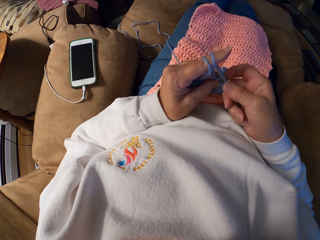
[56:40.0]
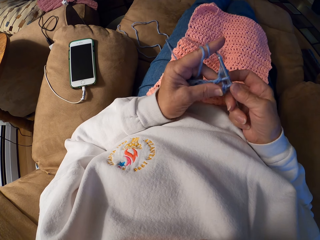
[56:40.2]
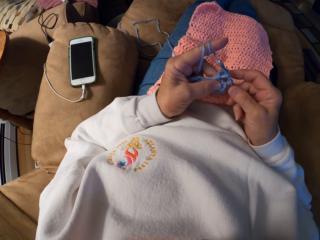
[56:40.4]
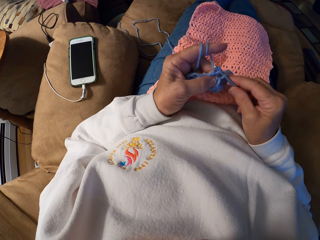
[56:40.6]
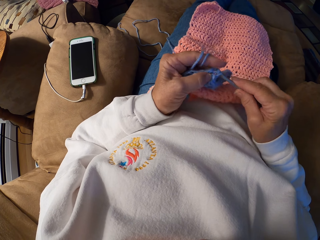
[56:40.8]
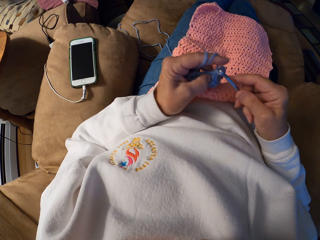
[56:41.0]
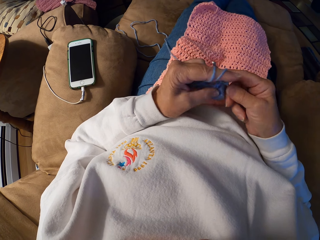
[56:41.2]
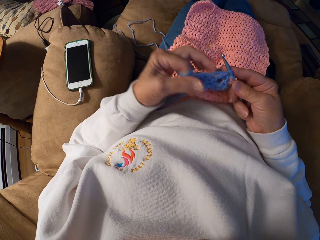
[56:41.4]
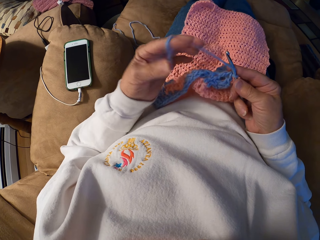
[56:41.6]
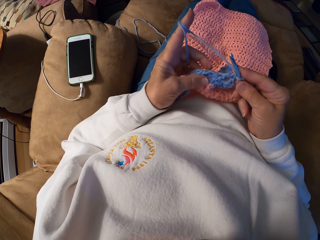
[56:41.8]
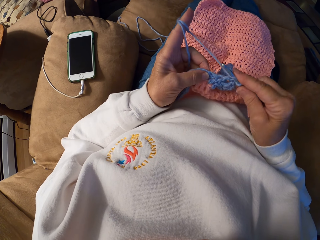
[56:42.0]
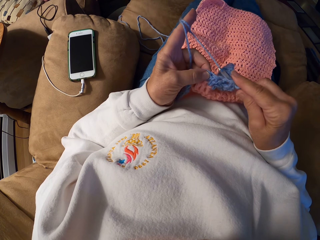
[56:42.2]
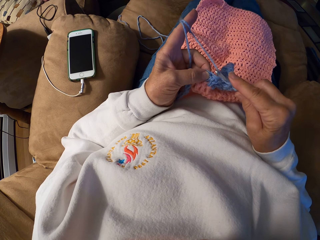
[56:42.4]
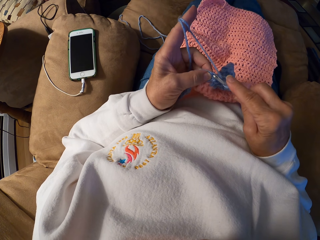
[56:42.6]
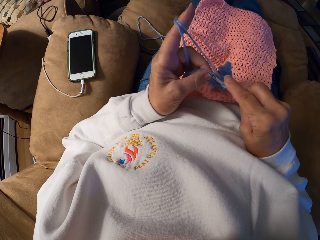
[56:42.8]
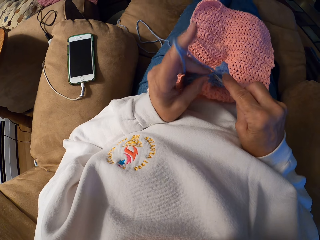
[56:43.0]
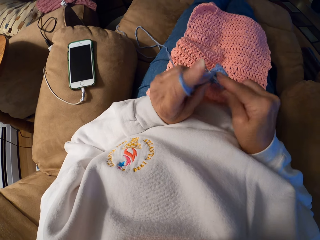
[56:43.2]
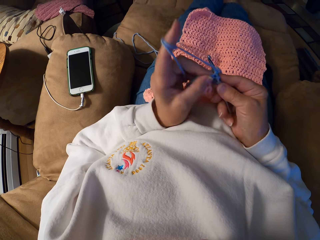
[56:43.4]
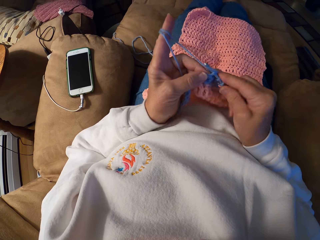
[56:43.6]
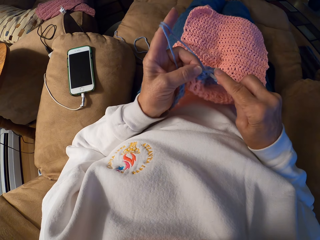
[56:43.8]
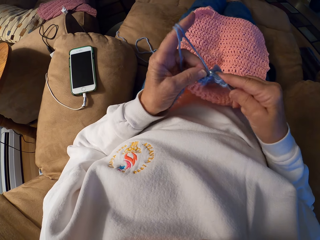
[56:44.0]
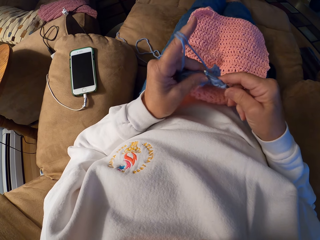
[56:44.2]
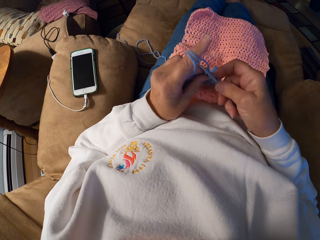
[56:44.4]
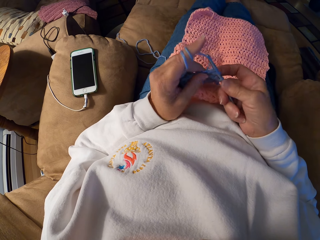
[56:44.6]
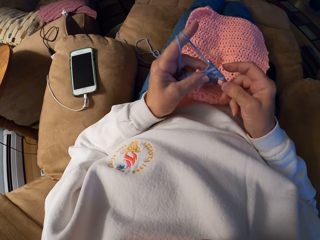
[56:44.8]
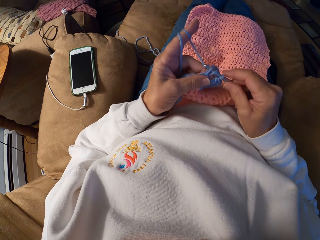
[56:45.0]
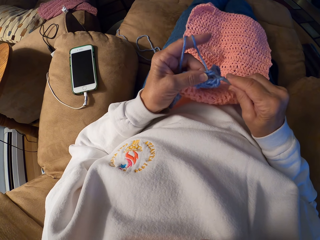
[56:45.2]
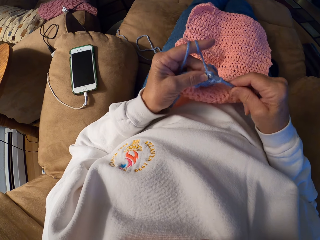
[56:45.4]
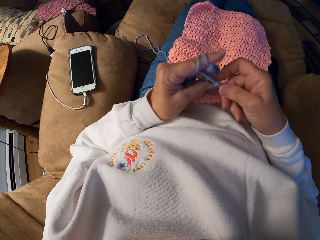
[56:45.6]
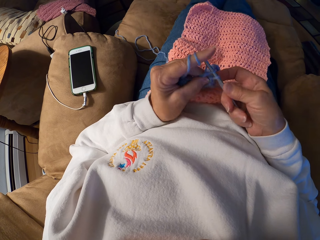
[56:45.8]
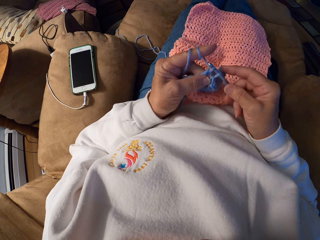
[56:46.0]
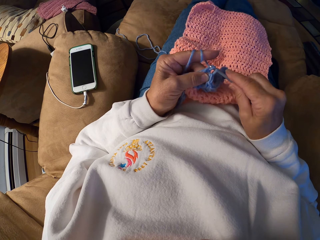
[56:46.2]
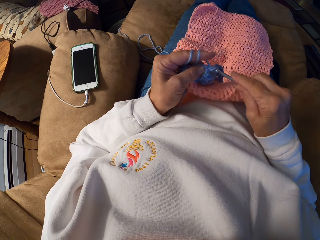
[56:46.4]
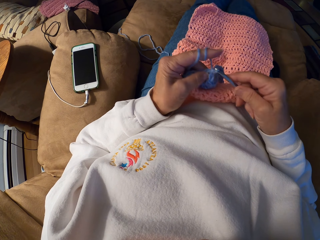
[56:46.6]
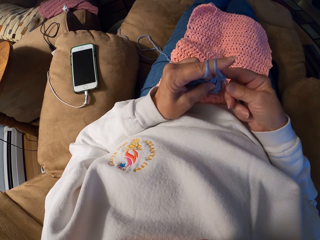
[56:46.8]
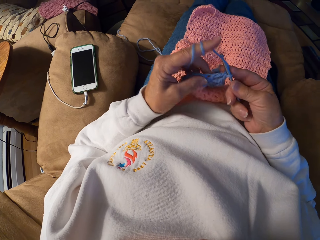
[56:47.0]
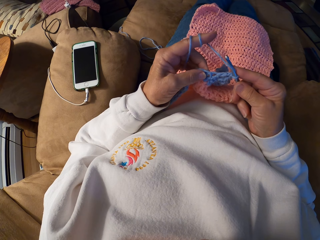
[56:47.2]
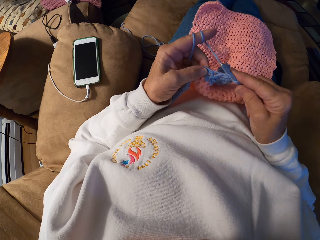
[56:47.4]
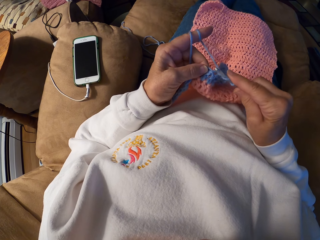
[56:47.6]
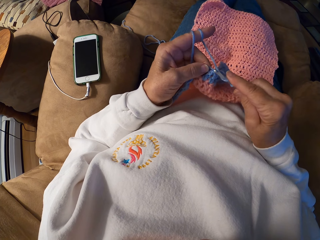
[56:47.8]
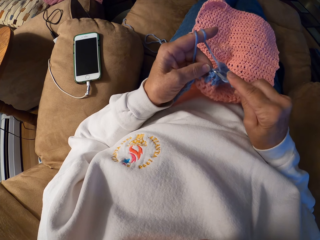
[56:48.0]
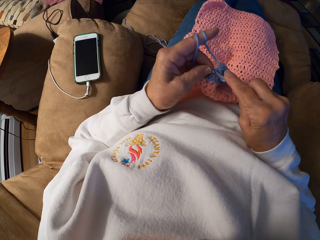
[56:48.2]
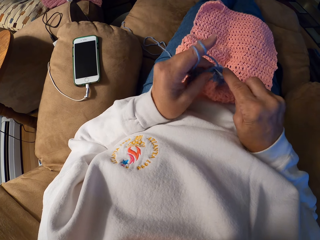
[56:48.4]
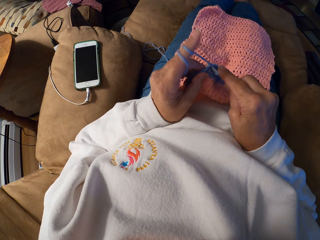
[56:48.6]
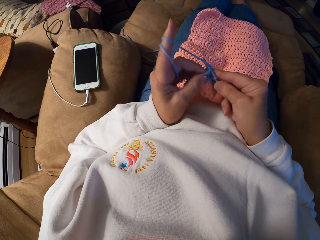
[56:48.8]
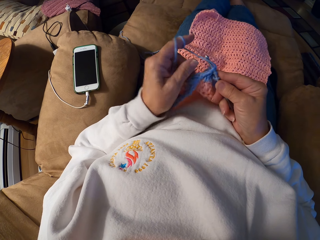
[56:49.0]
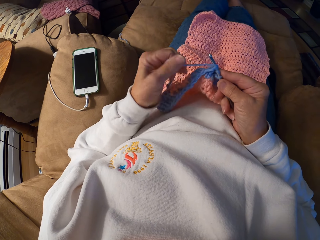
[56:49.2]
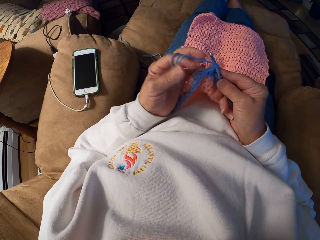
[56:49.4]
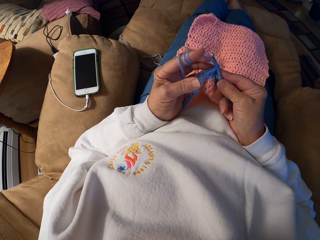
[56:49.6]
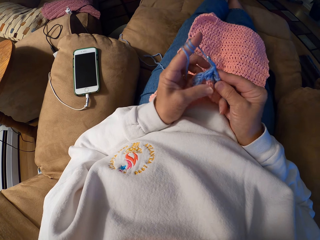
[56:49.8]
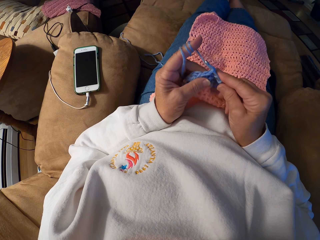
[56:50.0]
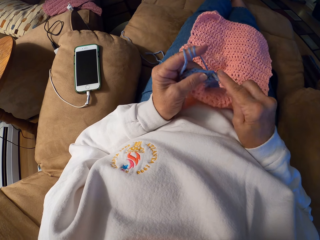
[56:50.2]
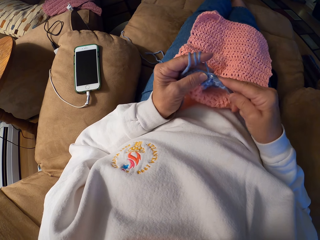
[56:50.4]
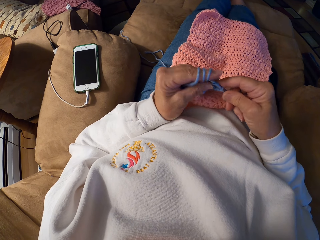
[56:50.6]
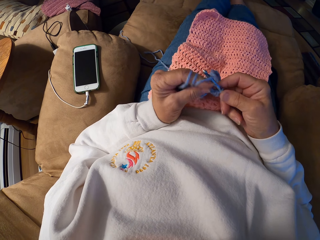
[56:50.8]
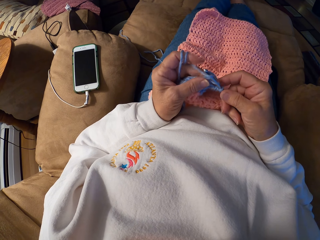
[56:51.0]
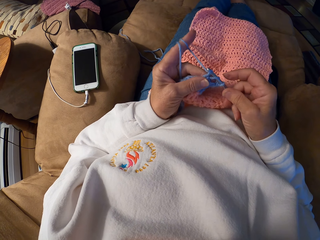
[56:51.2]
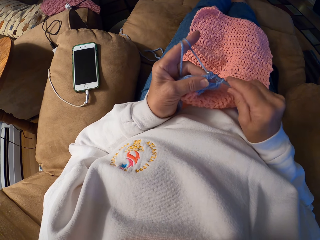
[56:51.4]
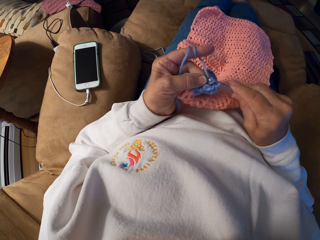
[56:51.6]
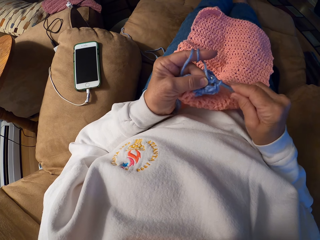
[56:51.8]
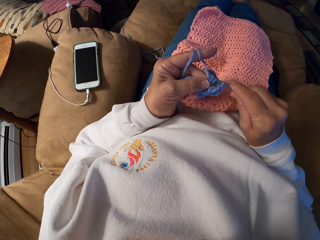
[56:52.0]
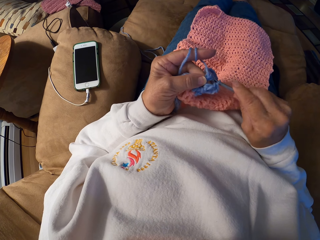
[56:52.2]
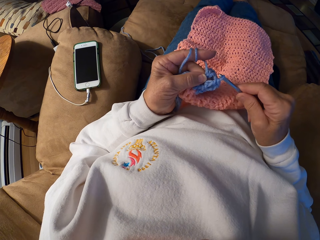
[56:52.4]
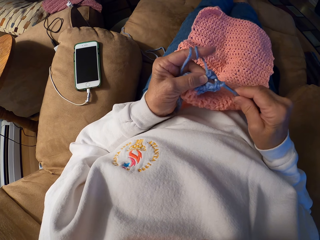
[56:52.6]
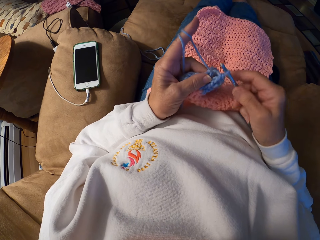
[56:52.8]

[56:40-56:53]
The camera wearer coils a knitting thread to a finger. They knit a piece of fabric with a knitting needle. They coil the knitting thread to a finger again. They knit the piece of fabric with the knitting needle again. They coil the knitting thread to a finger again. They knit the piece of fabric with the knitting needle again.

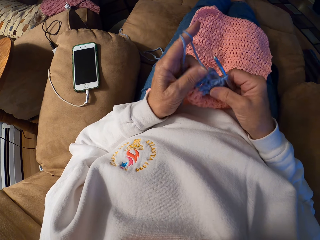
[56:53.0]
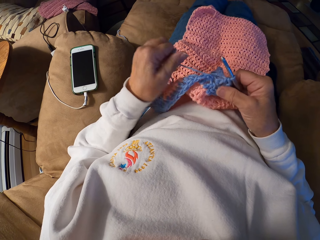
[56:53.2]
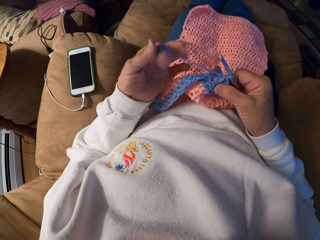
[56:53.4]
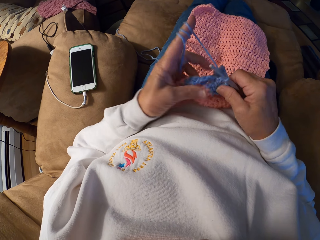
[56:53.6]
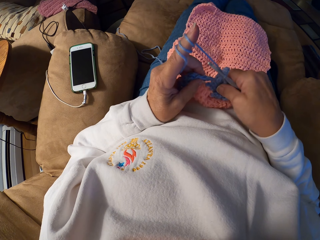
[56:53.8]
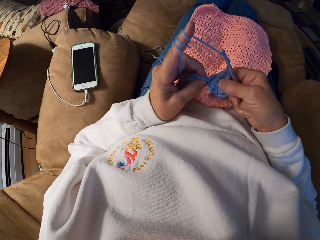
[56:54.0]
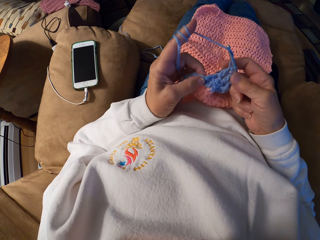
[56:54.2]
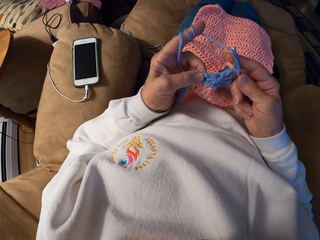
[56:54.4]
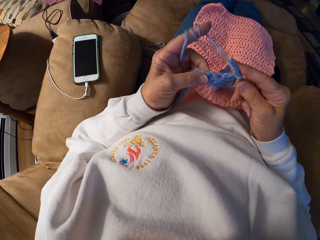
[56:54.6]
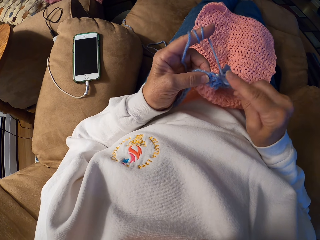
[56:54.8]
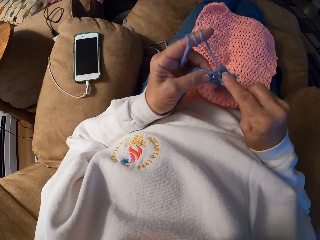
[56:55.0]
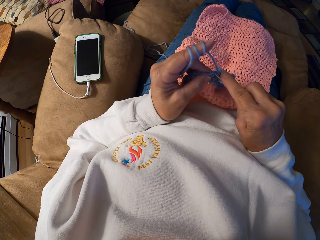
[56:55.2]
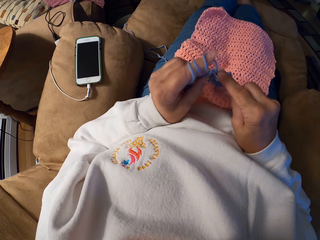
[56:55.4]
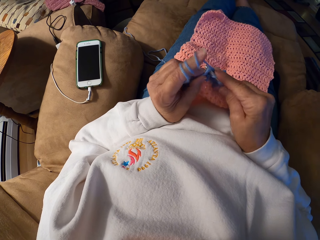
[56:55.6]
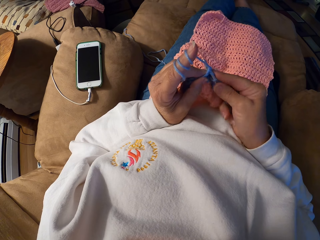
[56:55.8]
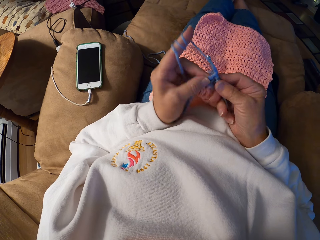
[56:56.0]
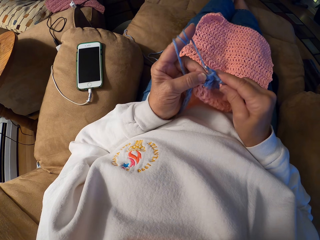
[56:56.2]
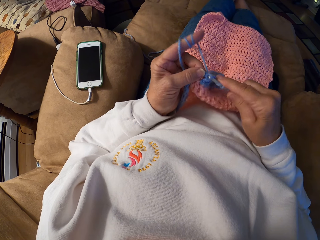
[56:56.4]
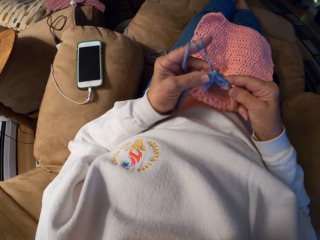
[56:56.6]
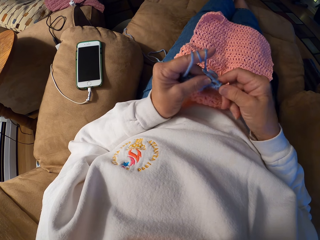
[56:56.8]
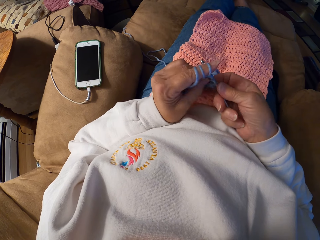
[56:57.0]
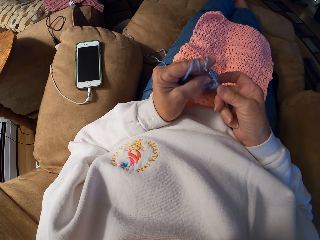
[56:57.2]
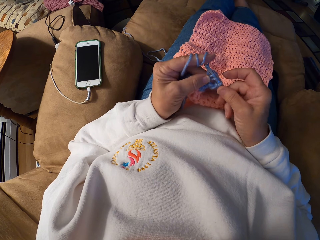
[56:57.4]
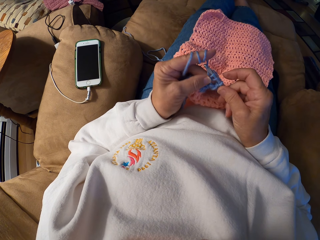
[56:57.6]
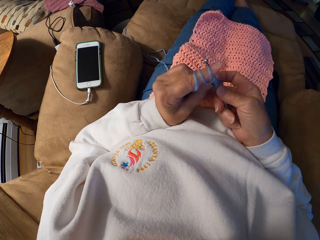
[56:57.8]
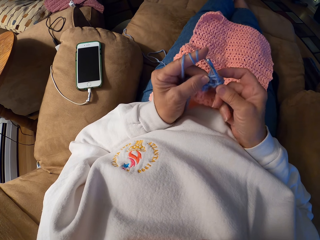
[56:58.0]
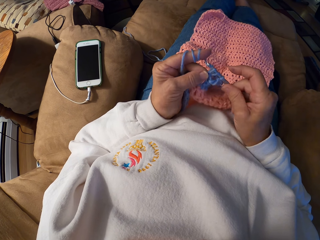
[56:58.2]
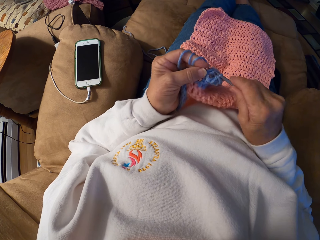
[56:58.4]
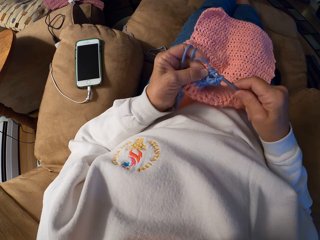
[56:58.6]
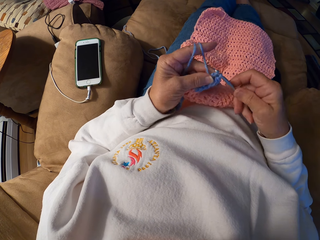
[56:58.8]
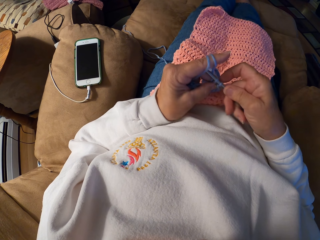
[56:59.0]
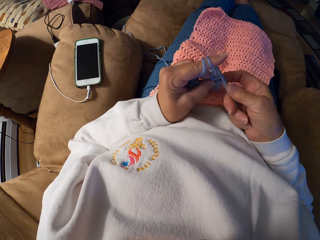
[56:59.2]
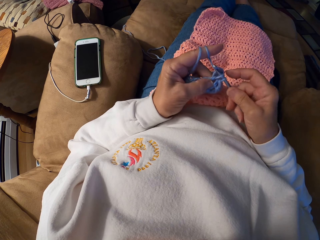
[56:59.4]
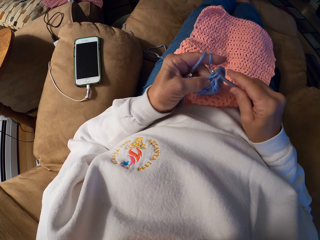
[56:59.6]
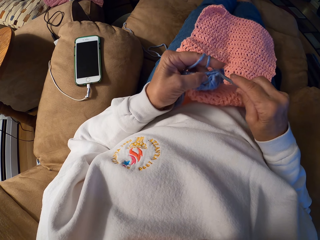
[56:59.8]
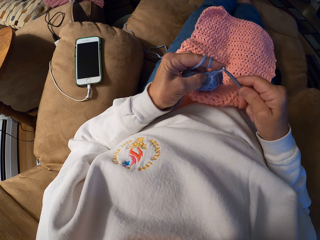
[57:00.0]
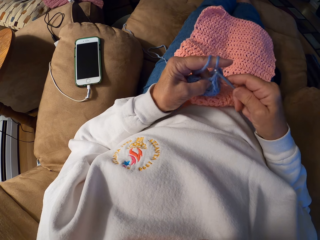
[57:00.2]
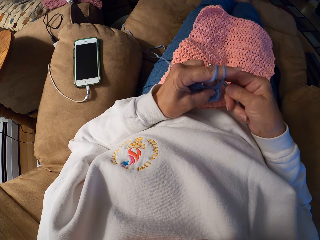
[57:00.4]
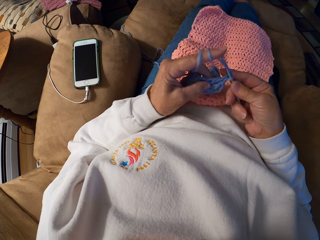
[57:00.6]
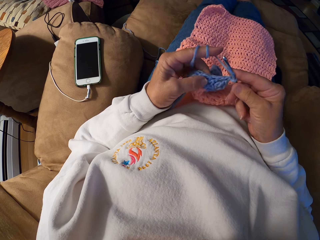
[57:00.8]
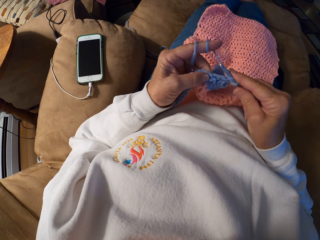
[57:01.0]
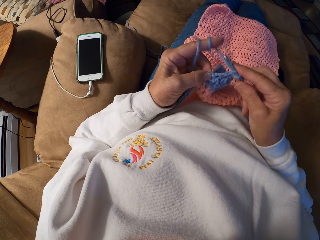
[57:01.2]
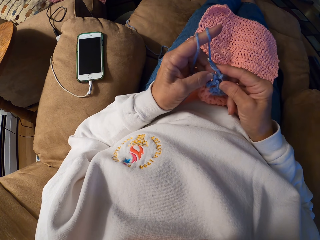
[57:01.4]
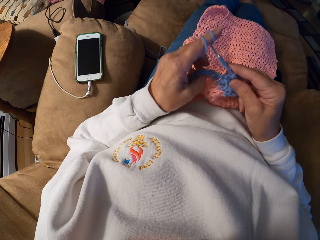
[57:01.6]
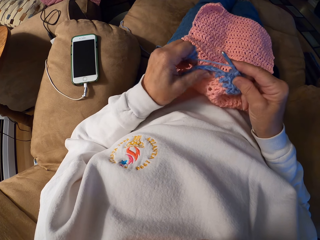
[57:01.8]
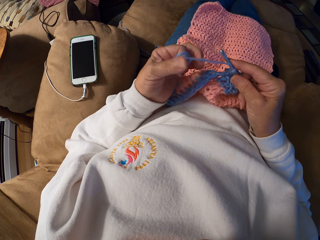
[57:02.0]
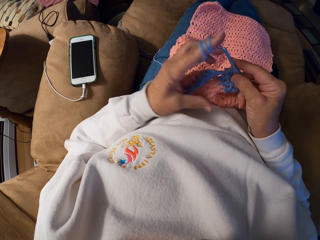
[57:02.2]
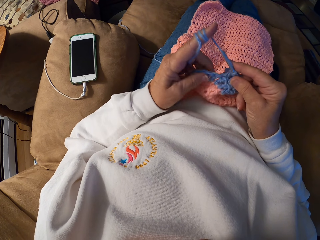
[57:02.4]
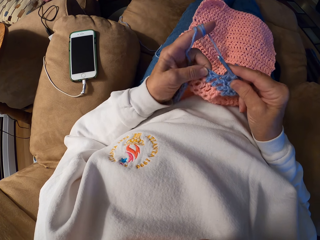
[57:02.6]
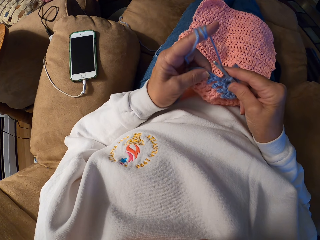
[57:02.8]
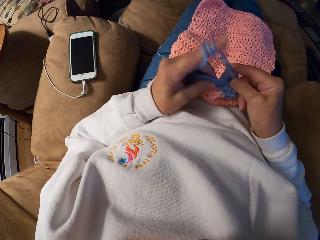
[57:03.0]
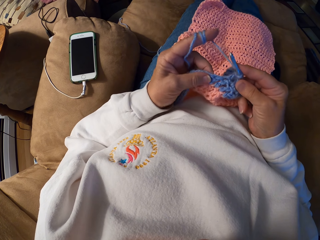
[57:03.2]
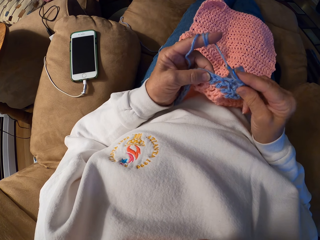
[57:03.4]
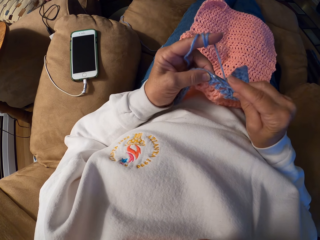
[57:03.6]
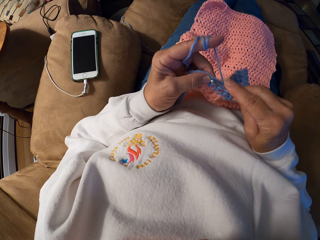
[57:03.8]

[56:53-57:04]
The camera wearer coils a knitting thread to a finger. They knit a piece of fabric with a knitting needle. They coil the knitting thread to the finger.
